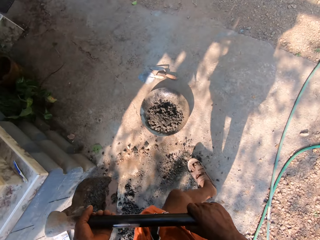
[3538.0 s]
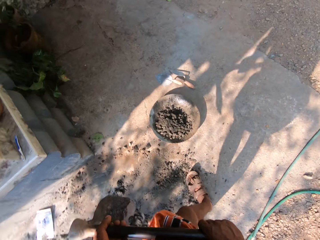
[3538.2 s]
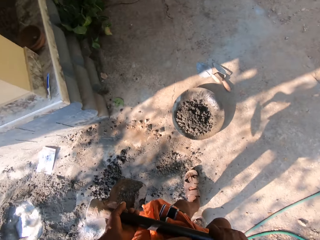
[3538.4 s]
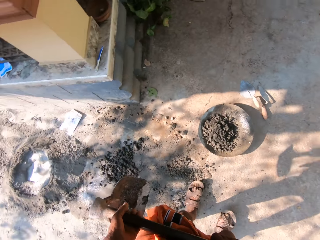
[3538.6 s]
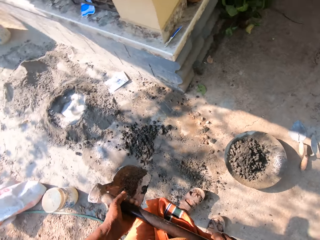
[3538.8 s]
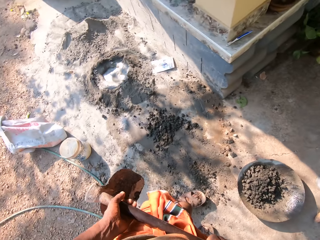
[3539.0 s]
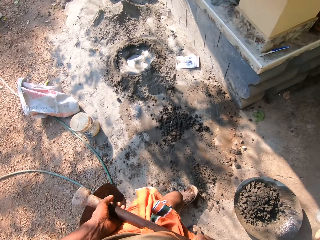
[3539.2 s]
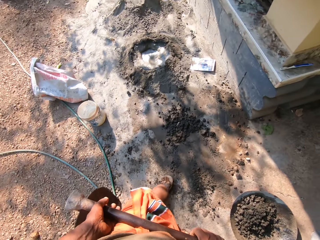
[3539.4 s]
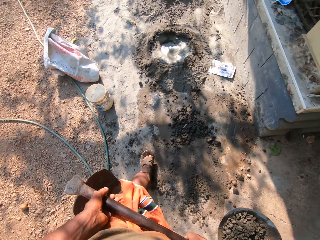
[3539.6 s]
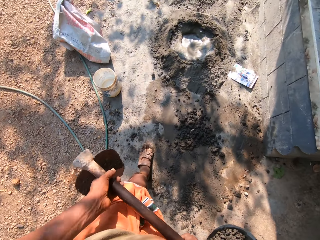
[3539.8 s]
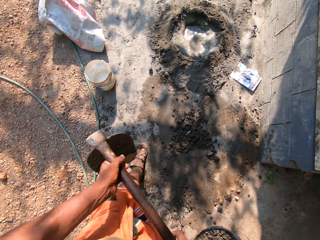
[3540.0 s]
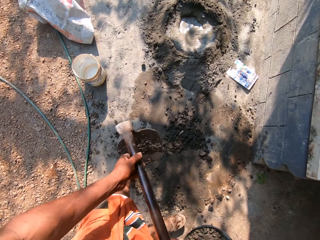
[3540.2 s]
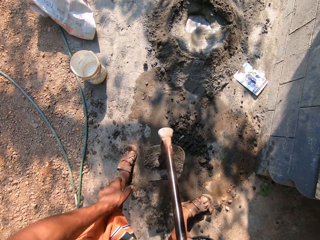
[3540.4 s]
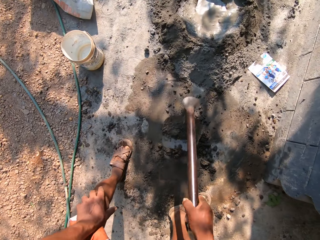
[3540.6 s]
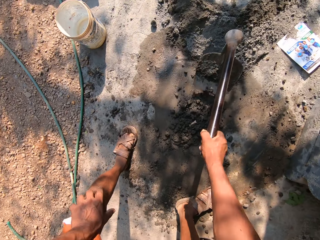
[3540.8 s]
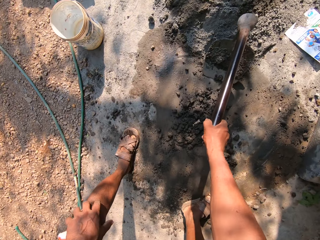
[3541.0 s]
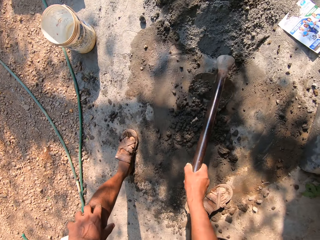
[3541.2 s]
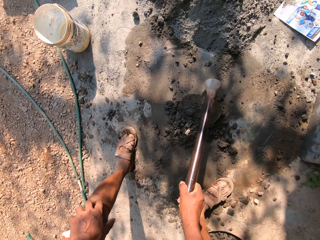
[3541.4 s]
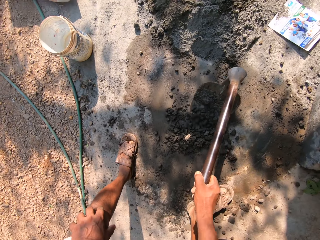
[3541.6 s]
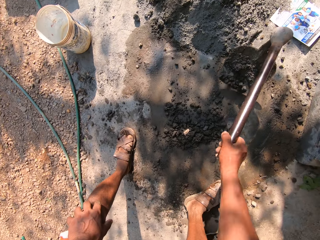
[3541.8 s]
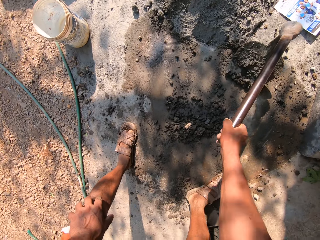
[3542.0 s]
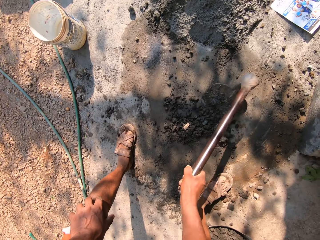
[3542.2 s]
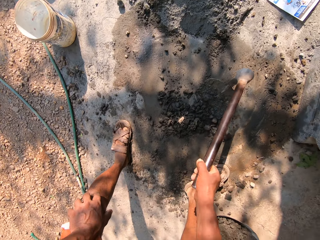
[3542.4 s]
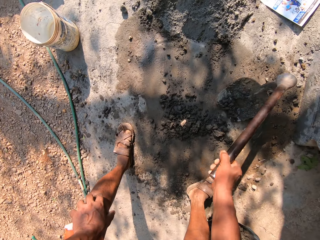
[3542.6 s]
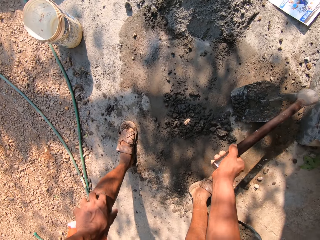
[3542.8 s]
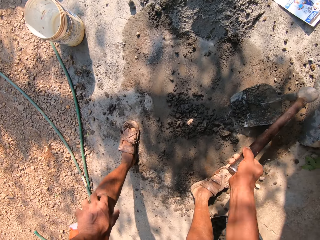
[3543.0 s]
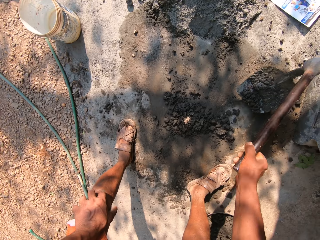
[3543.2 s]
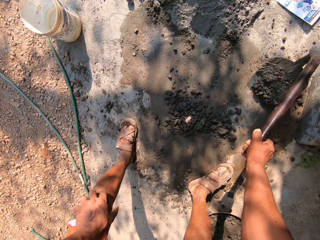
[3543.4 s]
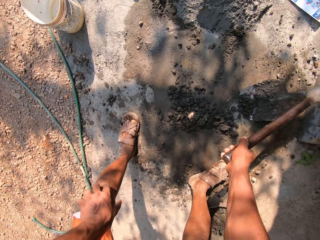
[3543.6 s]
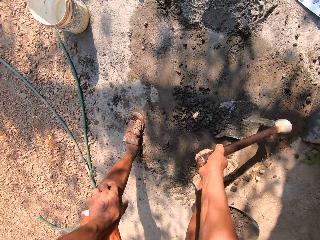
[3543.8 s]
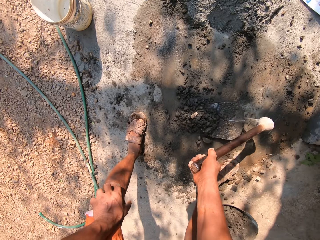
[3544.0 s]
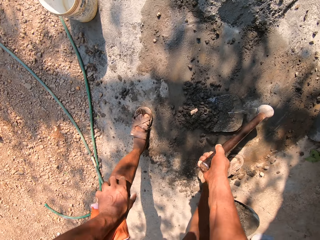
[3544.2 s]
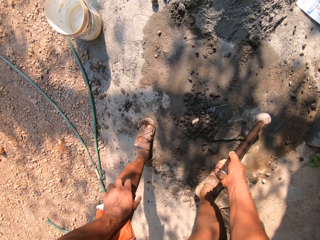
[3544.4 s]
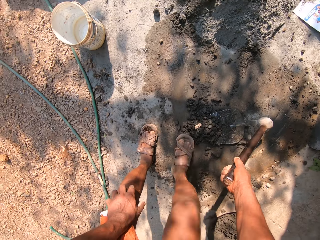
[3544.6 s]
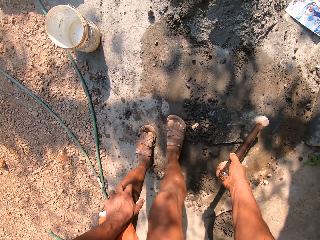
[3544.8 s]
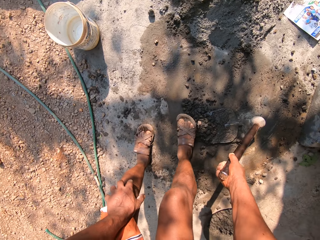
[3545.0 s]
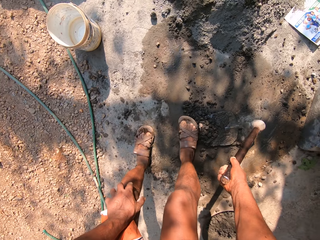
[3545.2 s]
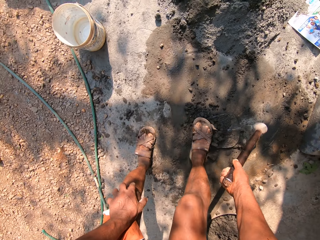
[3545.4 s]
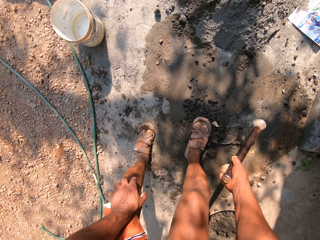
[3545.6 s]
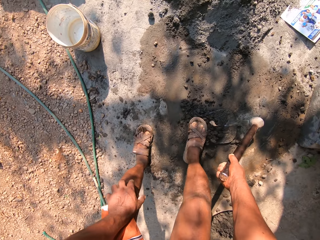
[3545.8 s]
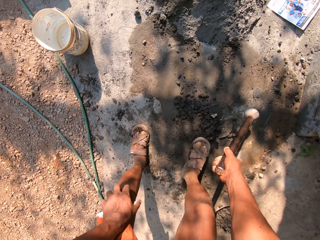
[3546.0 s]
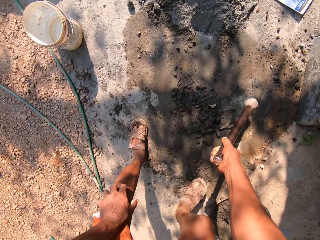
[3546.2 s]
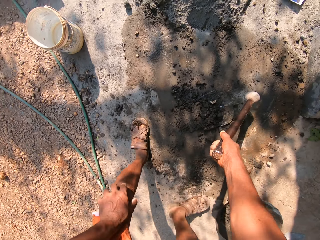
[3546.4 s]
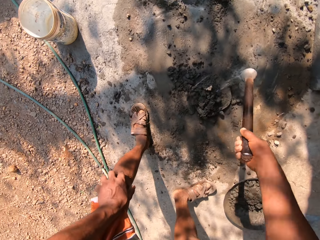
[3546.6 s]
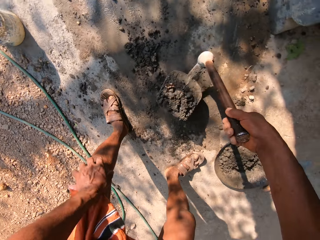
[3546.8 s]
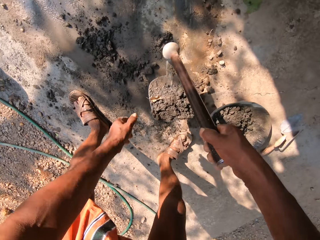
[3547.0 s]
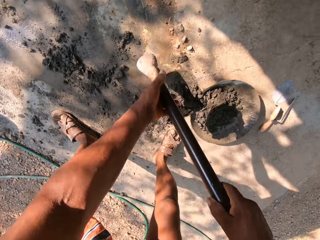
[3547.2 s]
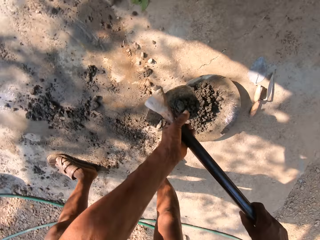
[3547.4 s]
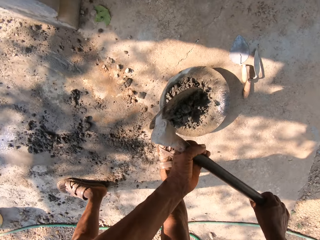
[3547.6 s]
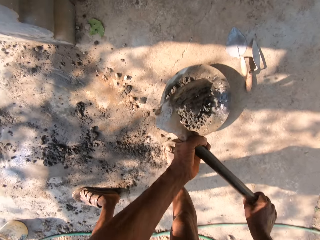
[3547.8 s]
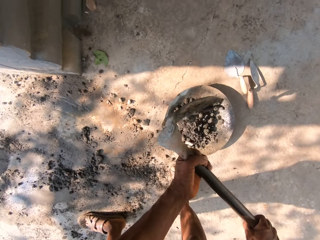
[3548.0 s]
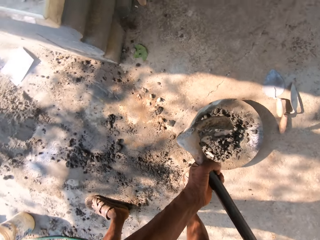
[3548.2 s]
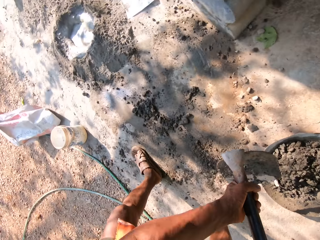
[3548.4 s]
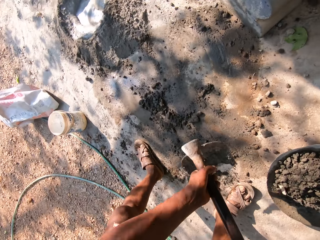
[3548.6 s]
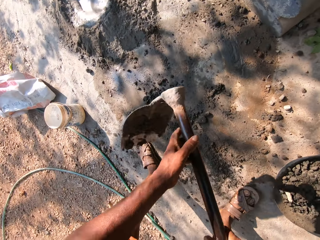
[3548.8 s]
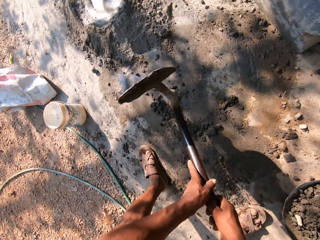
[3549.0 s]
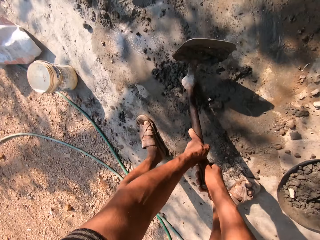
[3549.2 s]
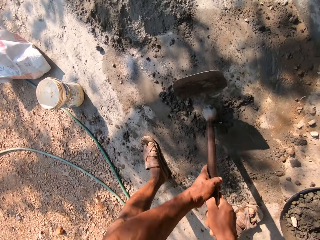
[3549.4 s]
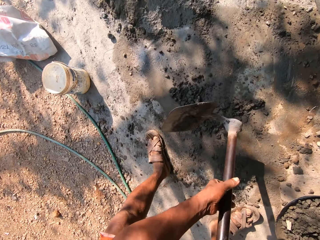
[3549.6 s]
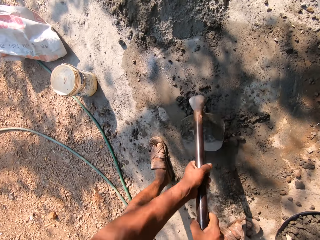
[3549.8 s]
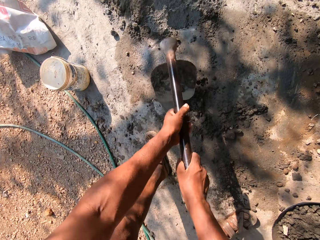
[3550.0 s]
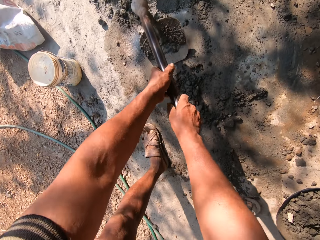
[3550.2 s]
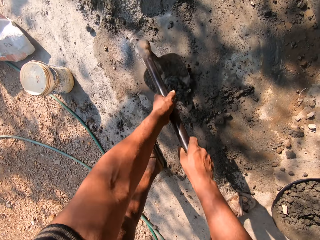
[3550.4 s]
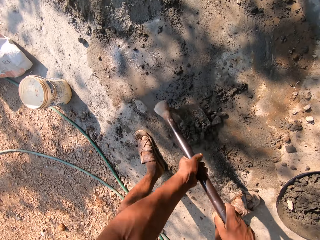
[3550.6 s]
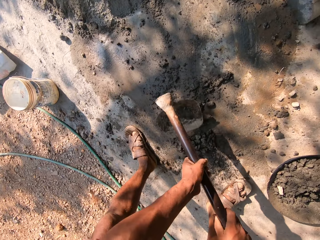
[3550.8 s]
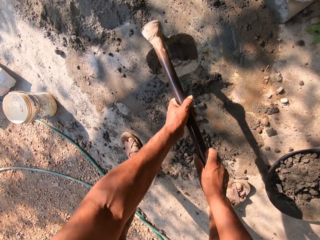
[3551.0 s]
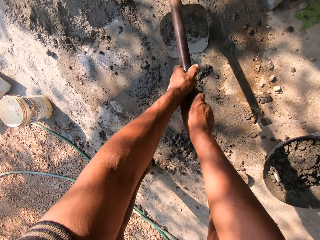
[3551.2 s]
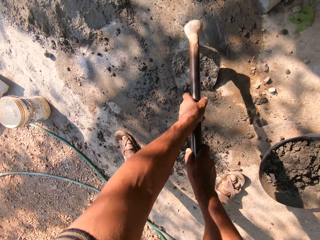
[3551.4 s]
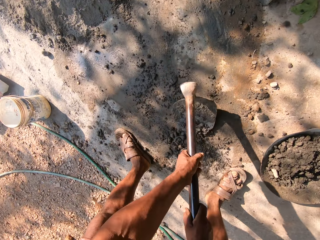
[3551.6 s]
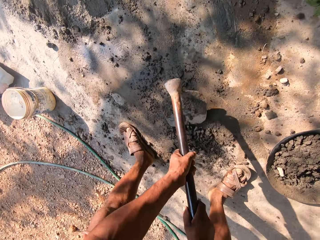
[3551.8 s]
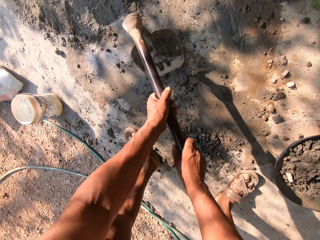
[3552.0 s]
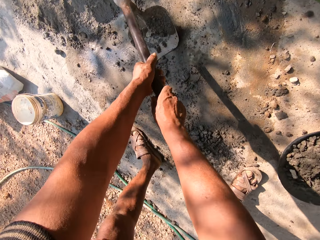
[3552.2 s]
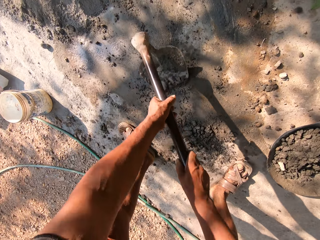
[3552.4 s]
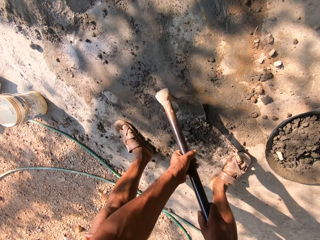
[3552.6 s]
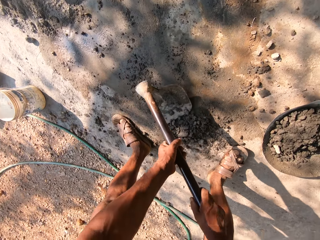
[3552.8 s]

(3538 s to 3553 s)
The camera wearer turns around. He scrapes the concrete mix on the ground with the hoe in both hands. He moves the concrete mix into the hoe with his right leg. He moves the concrete mix into the cement bowl on the ground with the hoe in both hands. He hits the hoe on the ground. He scrapes the concrete mix on the ground with the hoe in both hands.

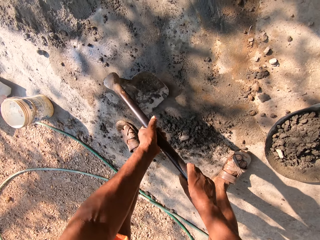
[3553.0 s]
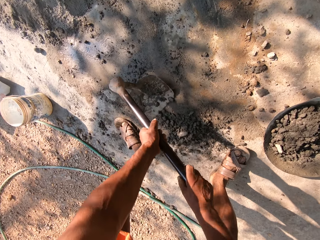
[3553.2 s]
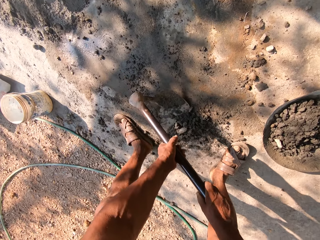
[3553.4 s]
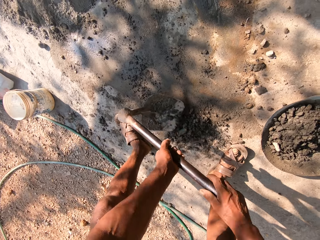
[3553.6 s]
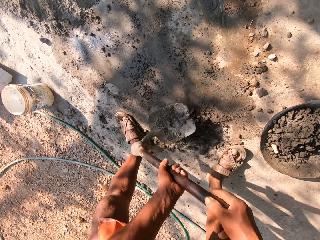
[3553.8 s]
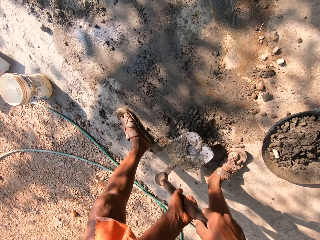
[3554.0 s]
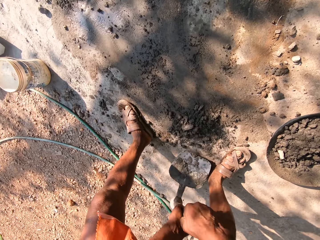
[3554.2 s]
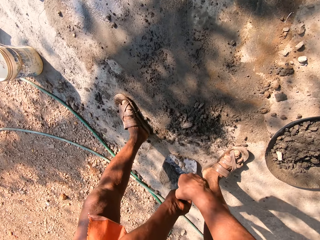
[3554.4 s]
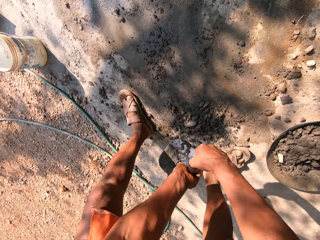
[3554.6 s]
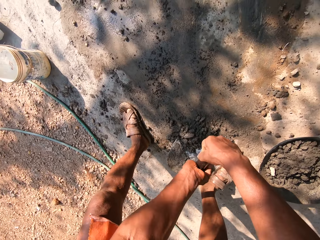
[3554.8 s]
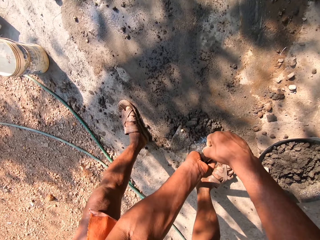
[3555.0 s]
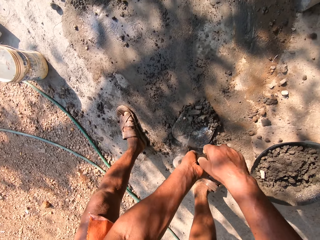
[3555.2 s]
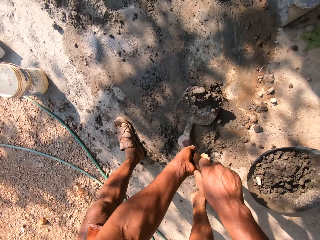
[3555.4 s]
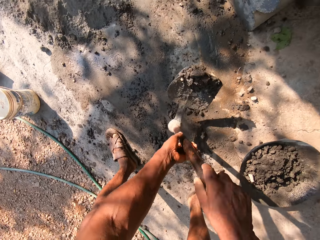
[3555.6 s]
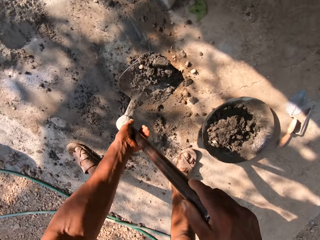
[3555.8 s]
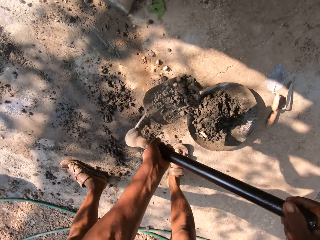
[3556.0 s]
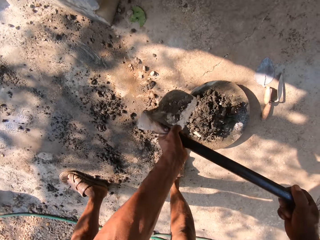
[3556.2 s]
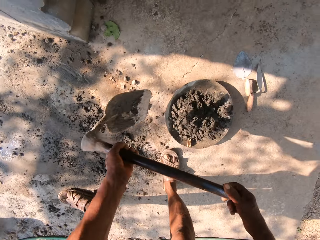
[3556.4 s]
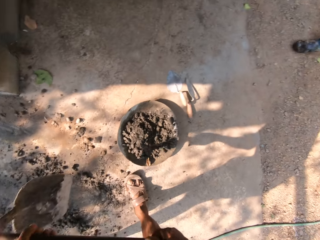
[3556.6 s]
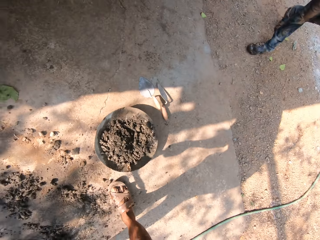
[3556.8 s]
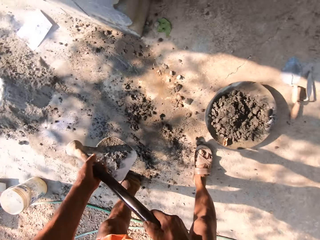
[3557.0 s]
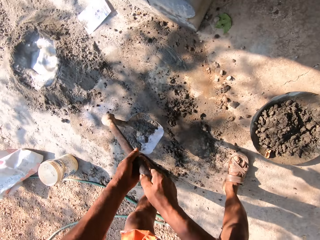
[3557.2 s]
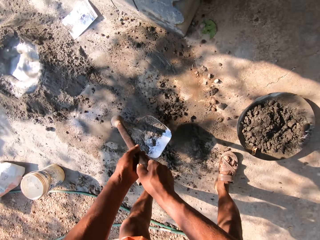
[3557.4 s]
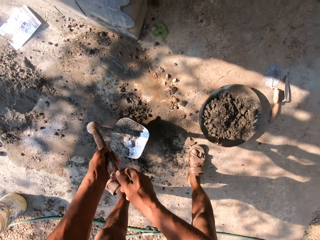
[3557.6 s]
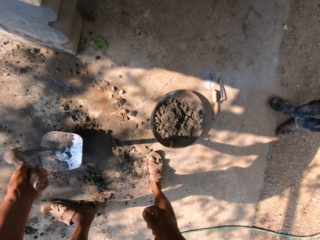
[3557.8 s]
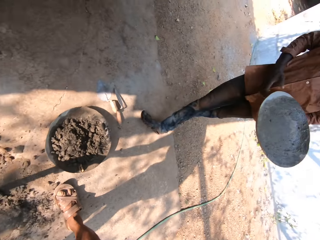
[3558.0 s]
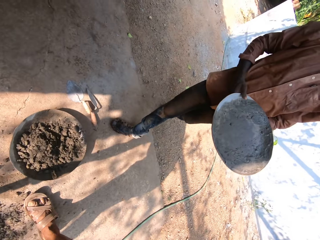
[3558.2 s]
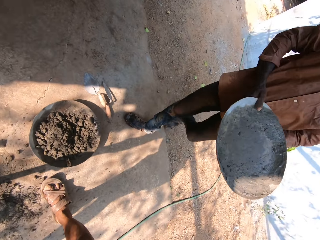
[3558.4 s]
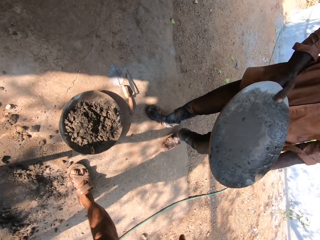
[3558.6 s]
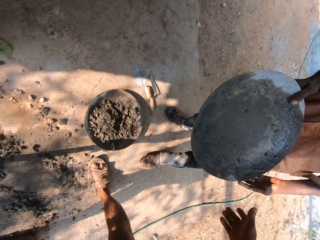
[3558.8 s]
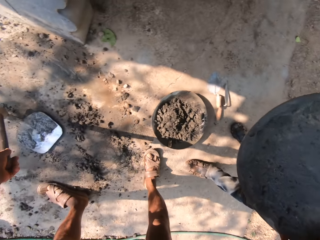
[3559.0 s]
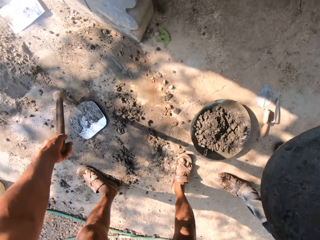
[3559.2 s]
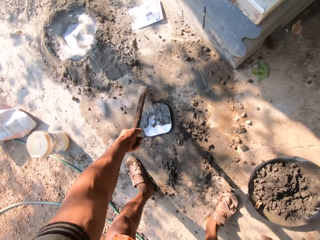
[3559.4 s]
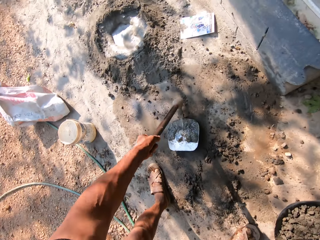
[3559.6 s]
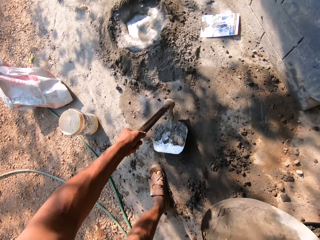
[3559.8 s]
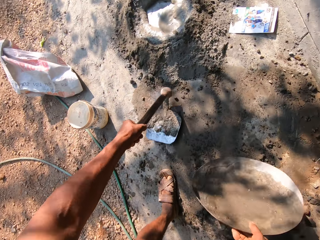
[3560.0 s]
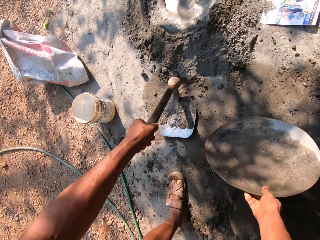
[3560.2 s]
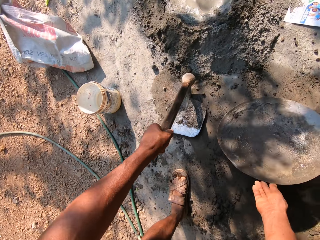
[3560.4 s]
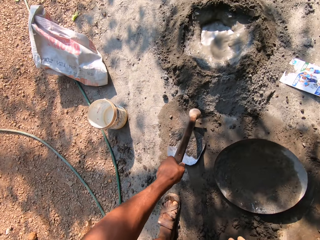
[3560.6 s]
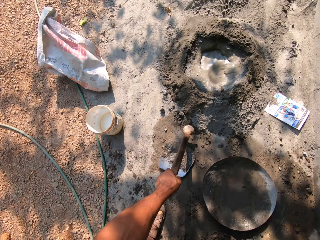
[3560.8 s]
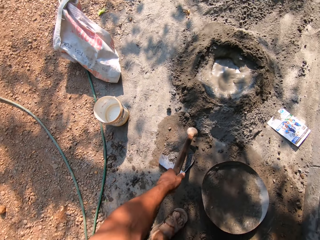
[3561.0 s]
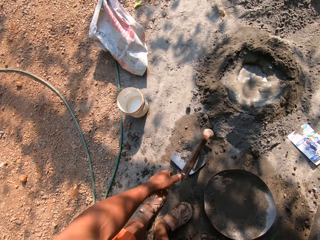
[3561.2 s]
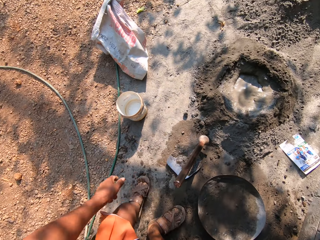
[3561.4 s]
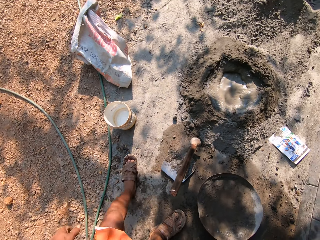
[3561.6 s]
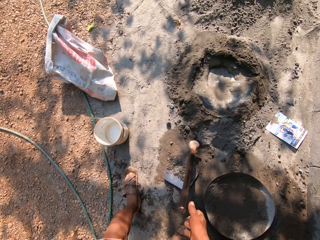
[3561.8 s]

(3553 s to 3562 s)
The camera wearer scoops the concrete with a hoe. He moves the concrete mix into the cement bowl or tray on the ground with the hoe in both hands. A man interacts with the camera wearer. The man gives the camera wearer the tray. The camera wearer collects the cement bowl from the man with his right hand. He drops the cement bowl on the ground with his right hand.
